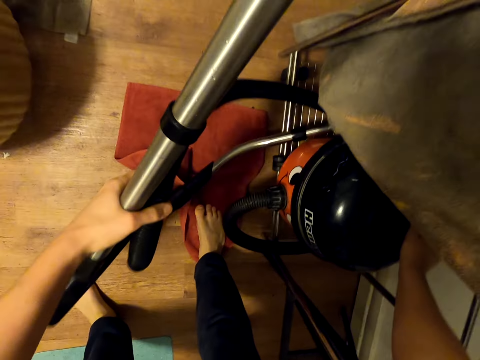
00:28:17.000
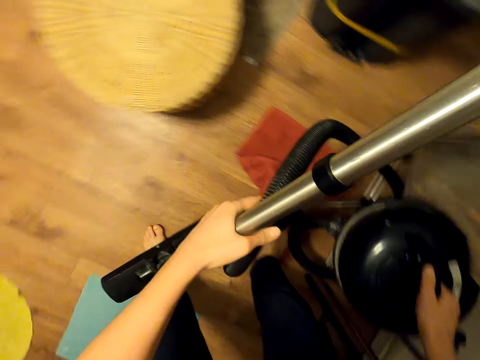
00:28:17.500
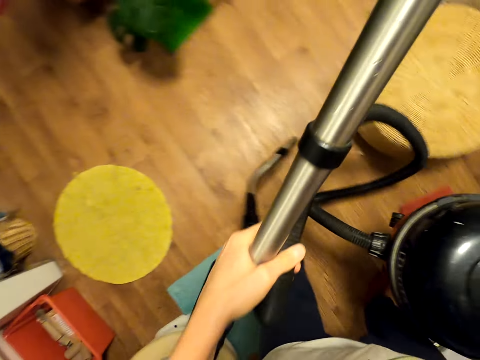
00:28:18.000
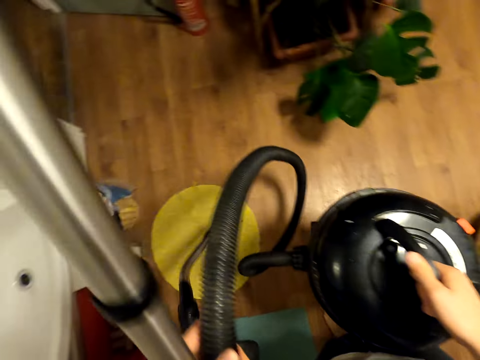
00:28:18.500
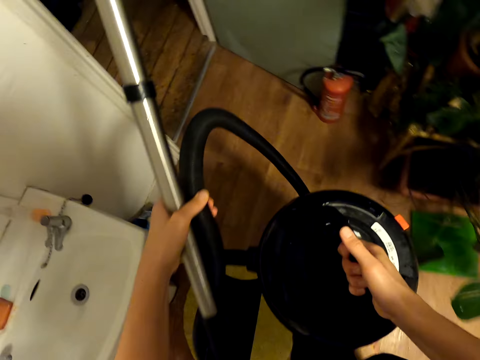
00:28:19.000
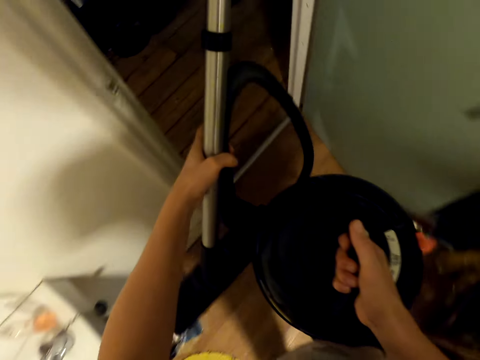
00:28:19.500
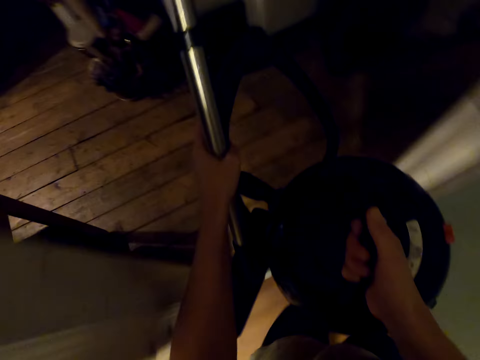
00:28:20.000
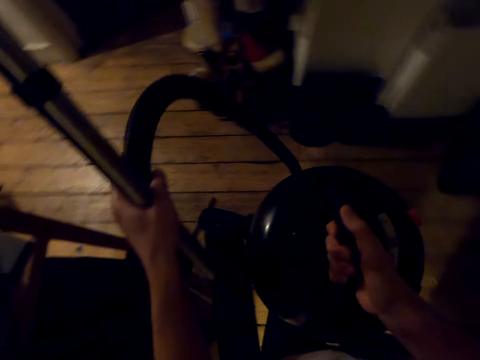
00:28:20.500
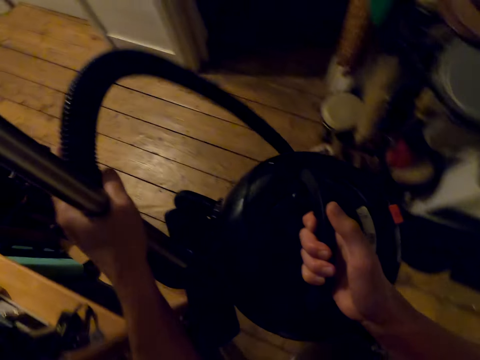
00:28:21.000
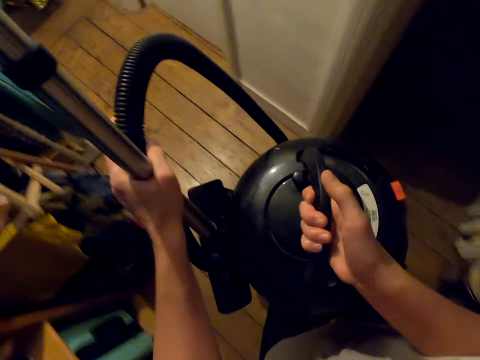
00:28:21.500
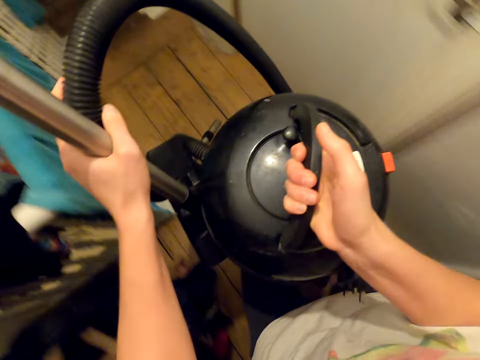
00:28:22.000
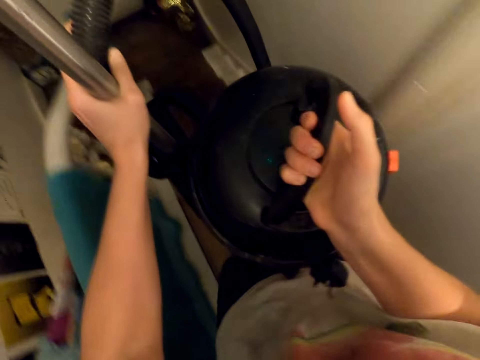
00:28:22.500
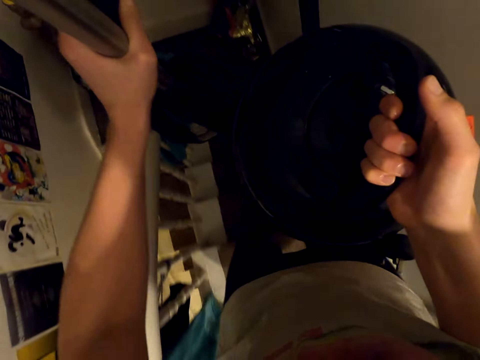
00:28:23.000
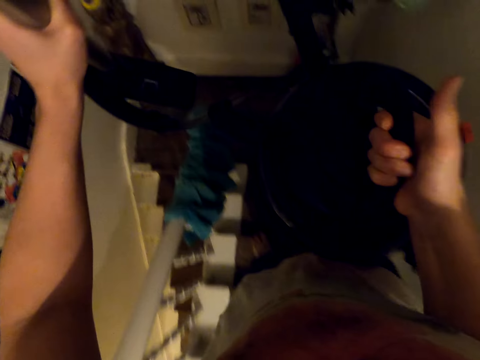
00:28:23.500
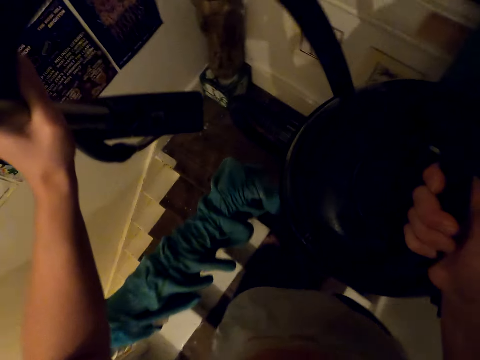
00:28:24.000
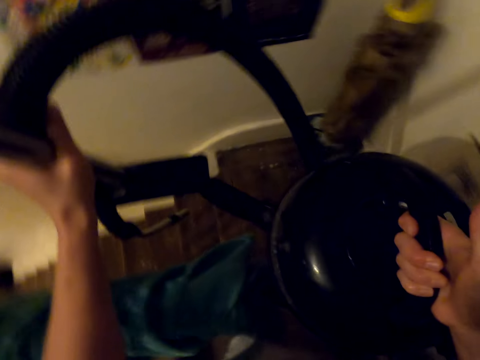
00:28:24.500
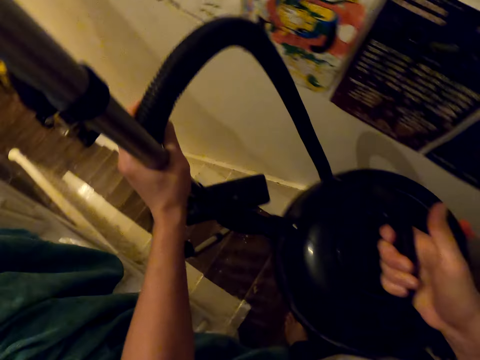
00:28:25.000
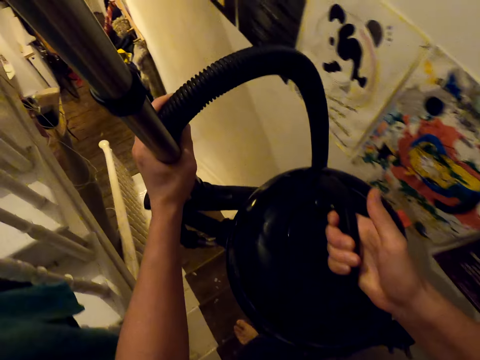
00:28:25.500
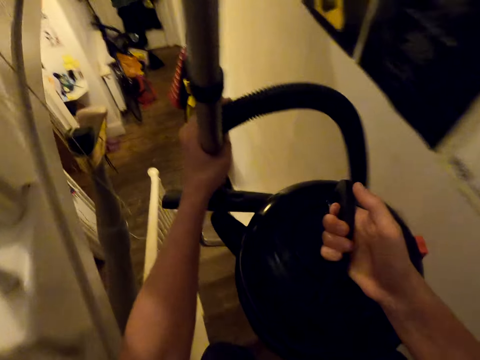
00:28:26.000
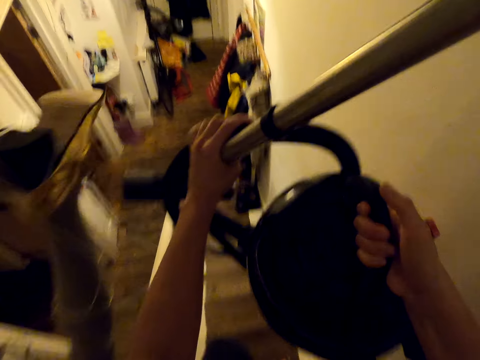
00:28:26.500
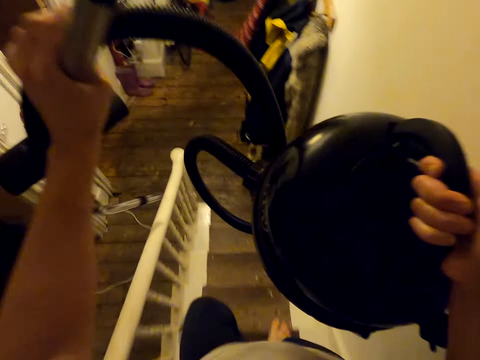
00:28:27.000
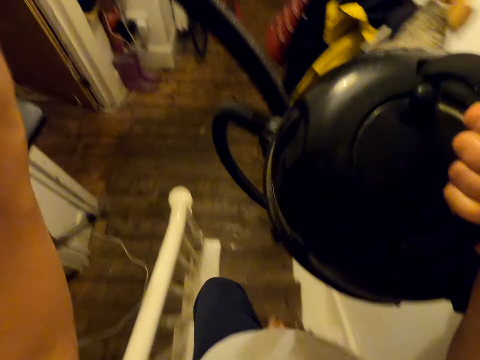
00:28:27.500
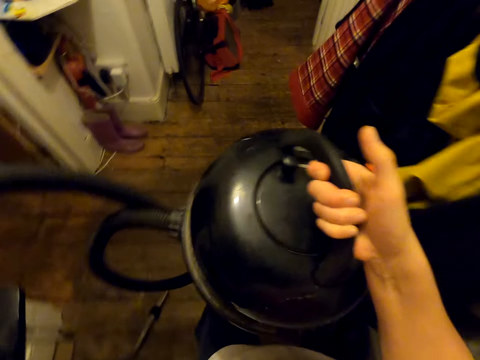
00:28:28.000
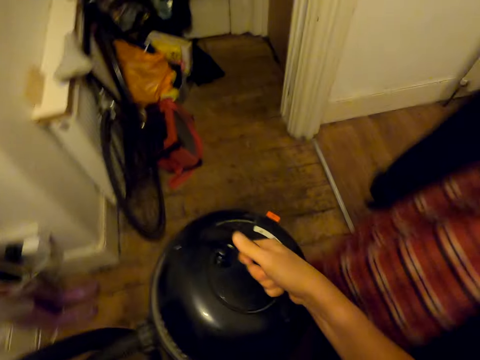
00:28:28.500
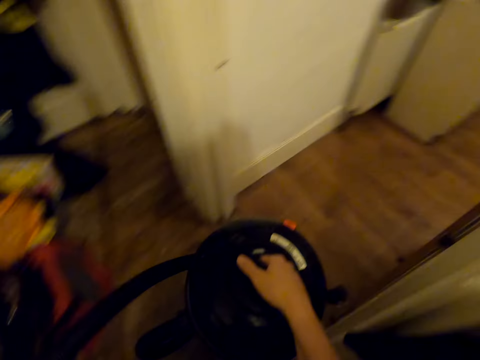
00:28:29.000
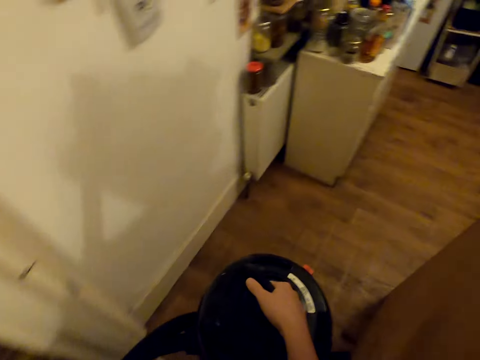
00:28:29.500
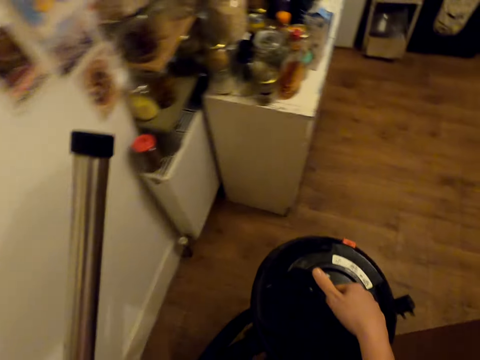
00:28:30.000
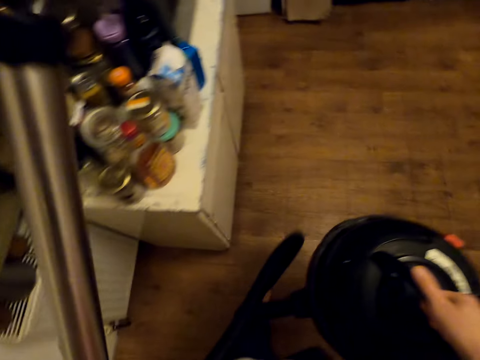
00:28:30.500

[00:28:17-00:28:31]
The camera wearer walks around. They carry the vacuum cleaner. They walk down the stairs. They walk around.

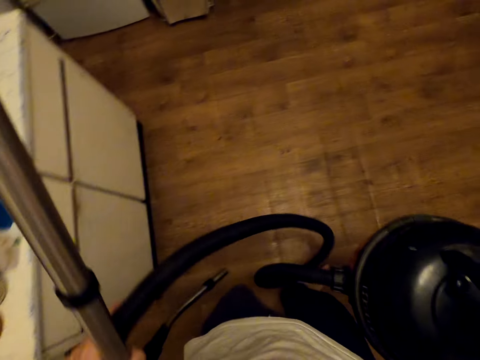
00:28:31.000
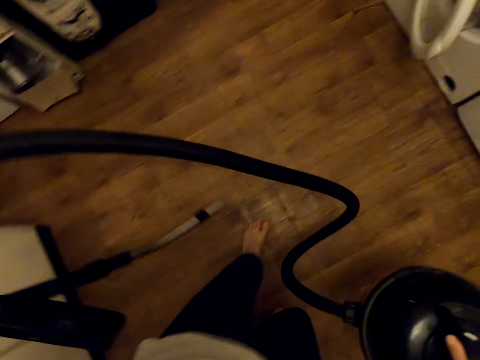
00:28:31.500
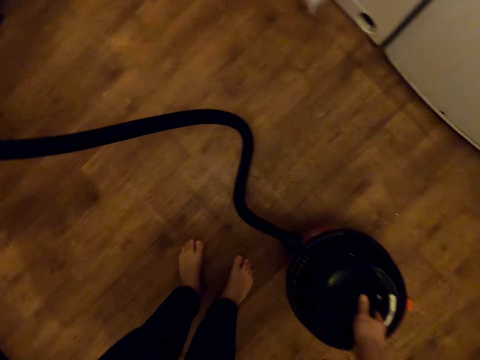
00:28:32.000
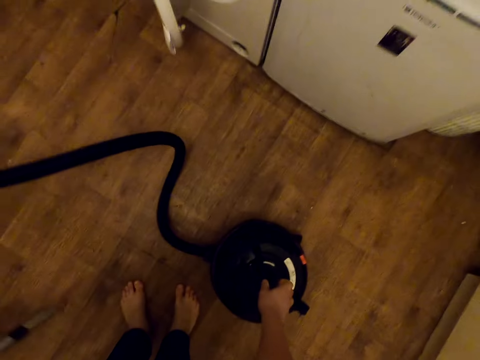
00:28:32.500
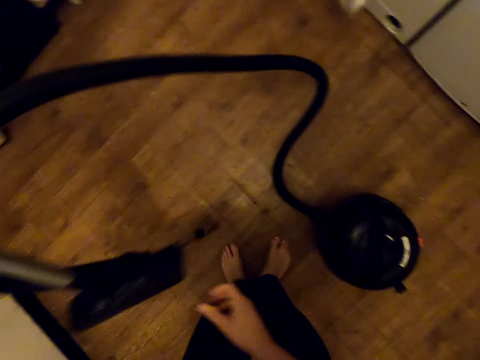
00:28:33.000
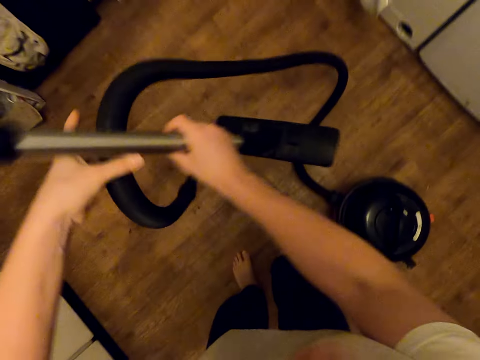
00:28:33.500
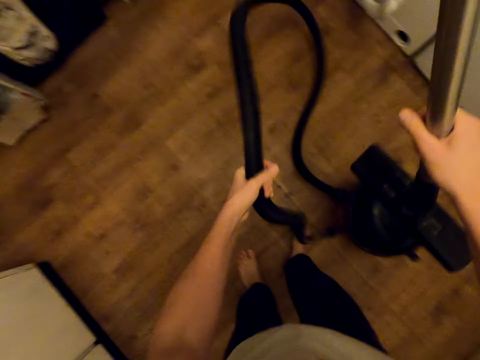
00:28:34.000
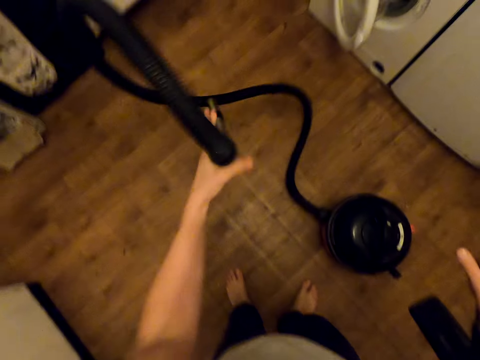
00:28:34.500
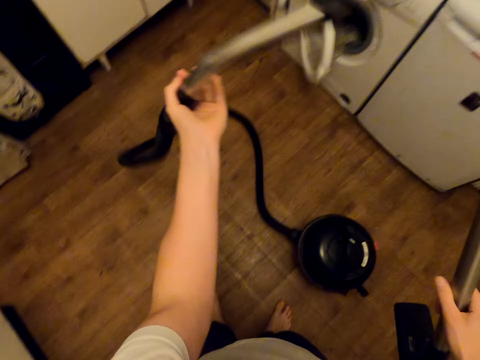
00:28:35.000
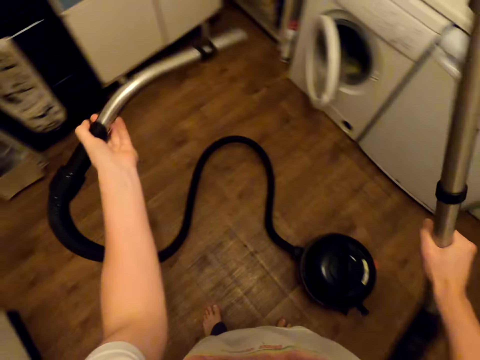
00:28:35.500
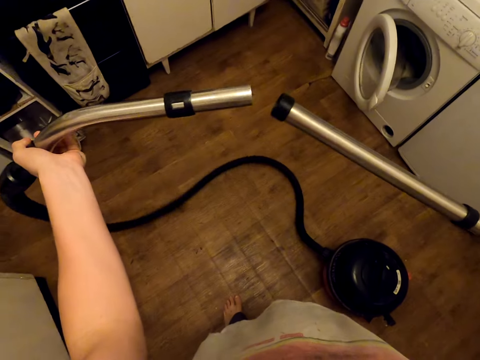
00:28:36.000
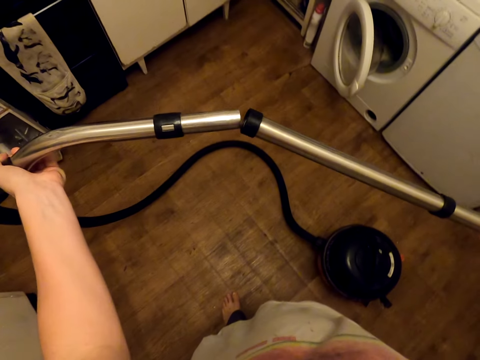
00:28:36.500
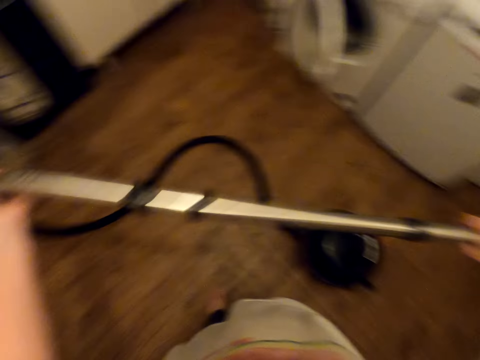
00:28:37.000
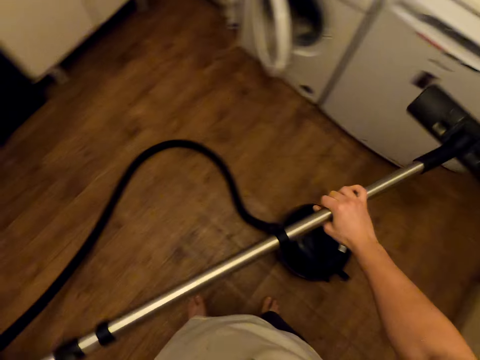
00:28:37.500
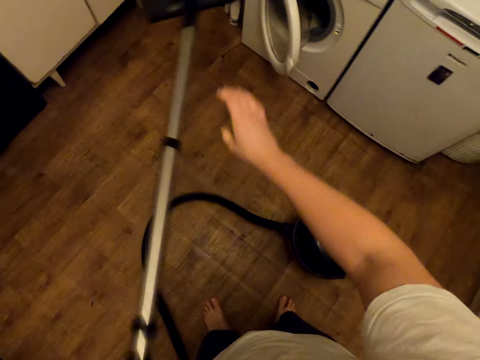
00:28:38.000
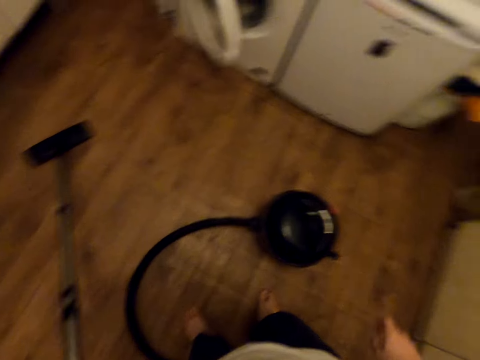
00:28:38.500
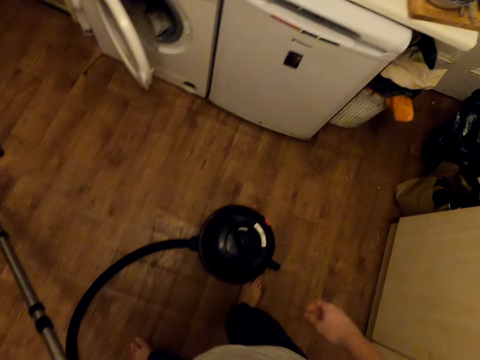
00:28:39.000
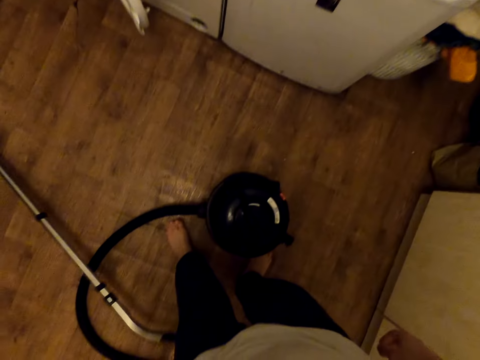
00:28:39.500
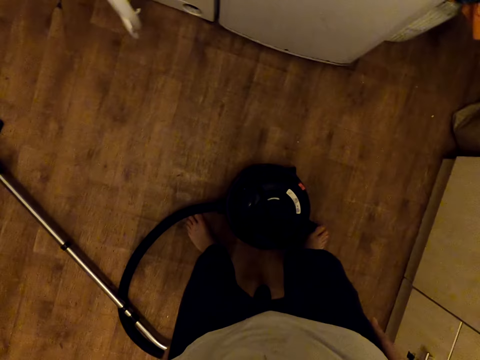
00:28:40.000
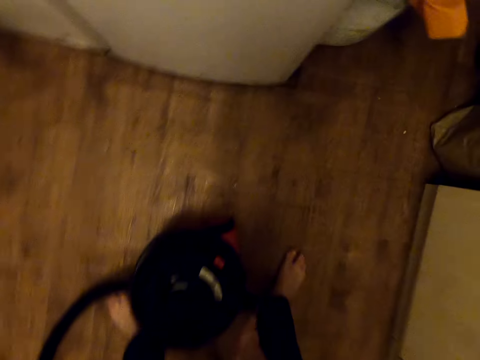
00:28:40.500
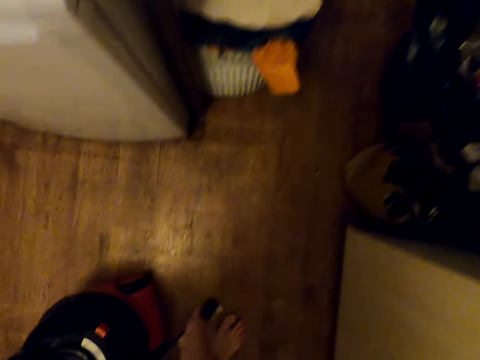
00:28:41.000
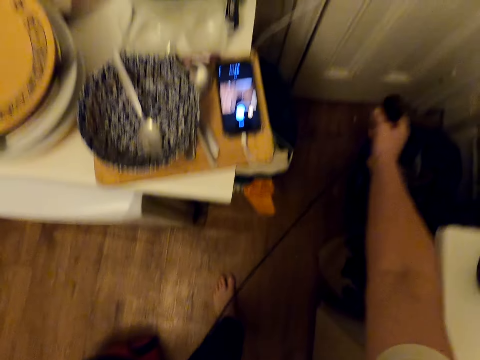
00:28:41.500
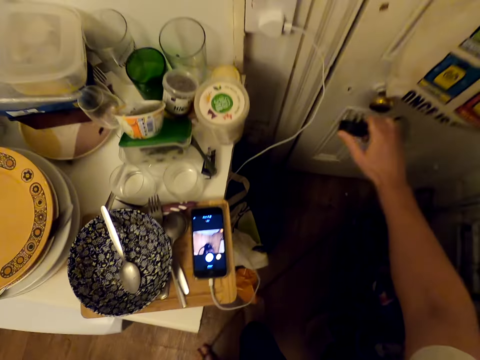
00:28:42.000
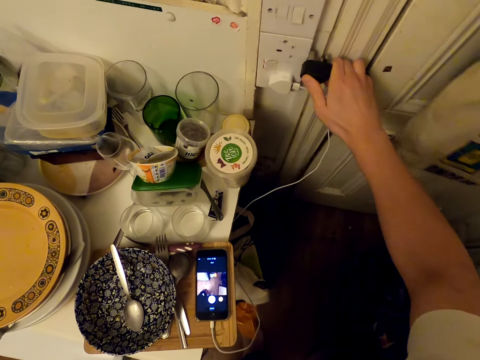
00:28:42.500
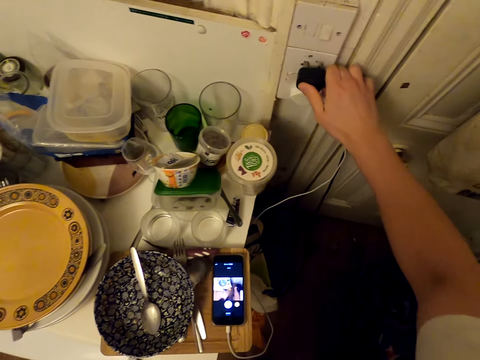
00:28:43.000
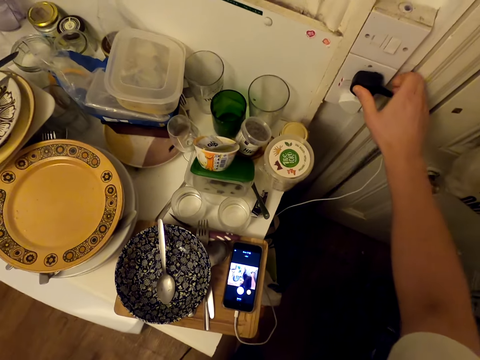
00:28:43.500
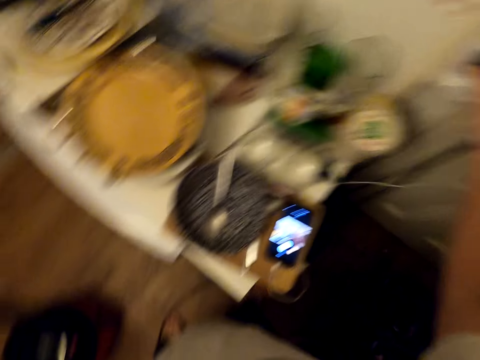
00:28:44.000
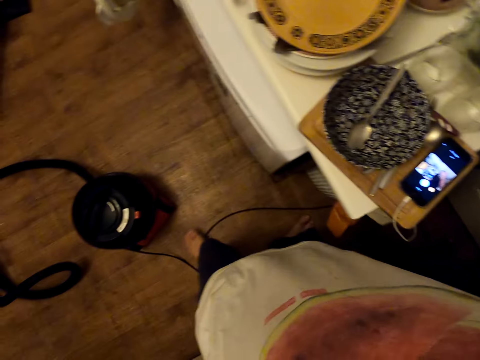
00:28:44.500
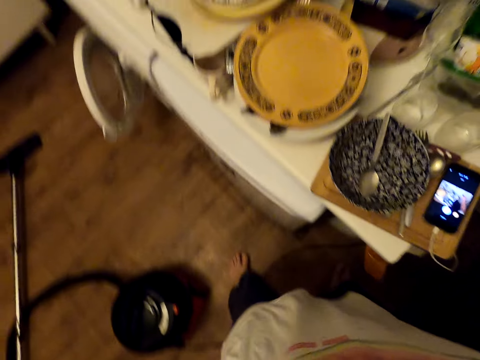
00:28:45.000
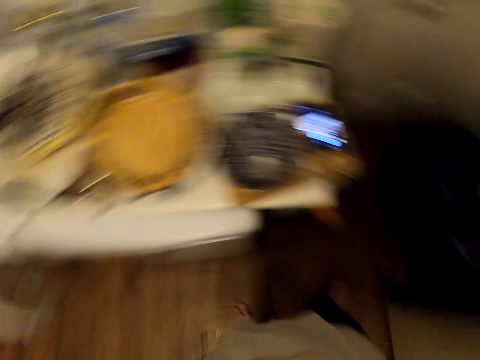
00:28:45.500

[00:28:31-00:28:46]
The camera wearer puts the vacuum cleaner on the floor. They connect the vacuum cleaner pipes. They drop a part of the vacuum cleaner. They pick a plug. They pull the vacuum cleaner cable. They connect the cable to the socket. They look around.
